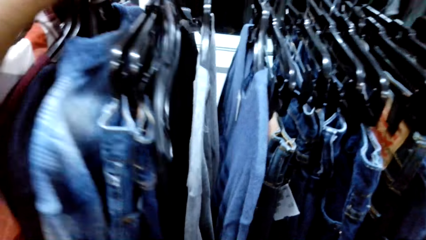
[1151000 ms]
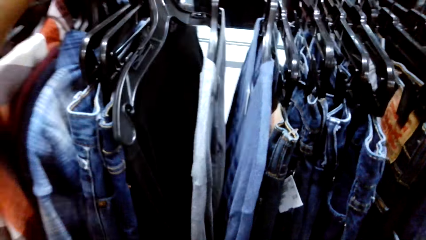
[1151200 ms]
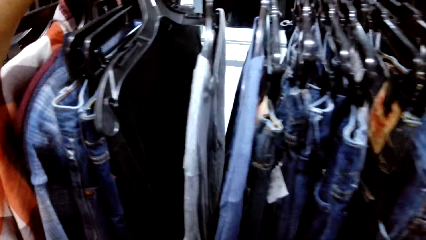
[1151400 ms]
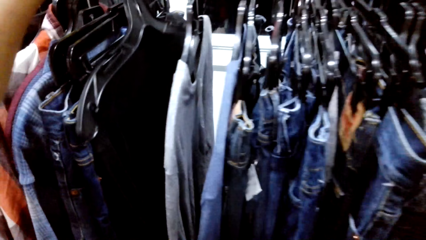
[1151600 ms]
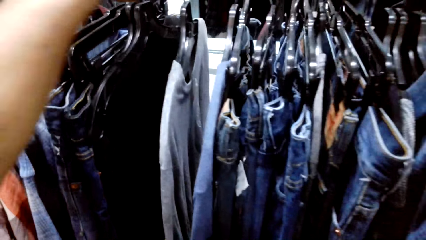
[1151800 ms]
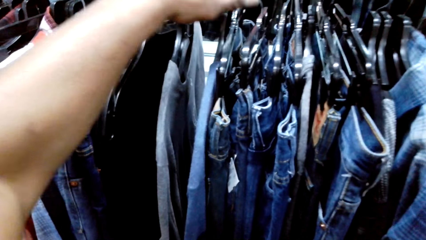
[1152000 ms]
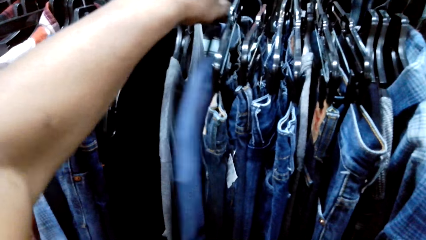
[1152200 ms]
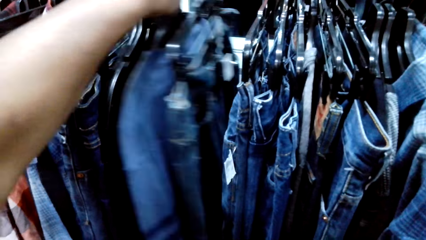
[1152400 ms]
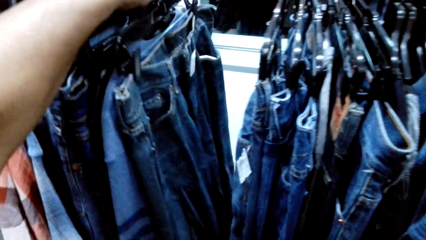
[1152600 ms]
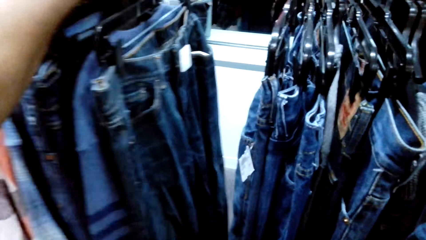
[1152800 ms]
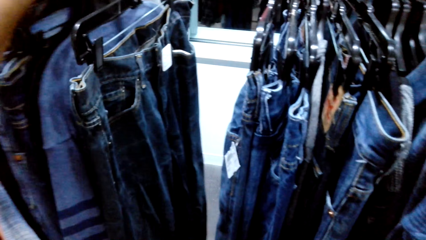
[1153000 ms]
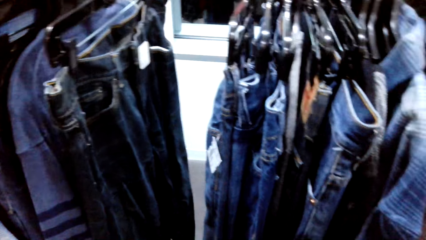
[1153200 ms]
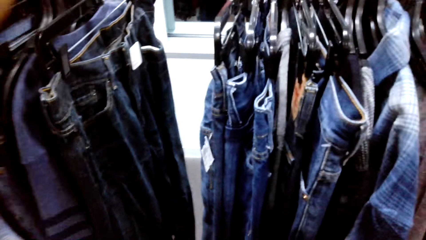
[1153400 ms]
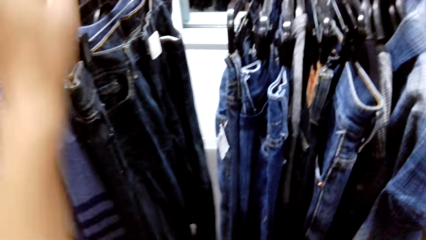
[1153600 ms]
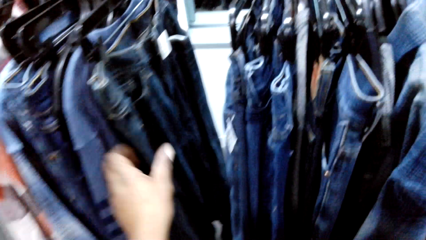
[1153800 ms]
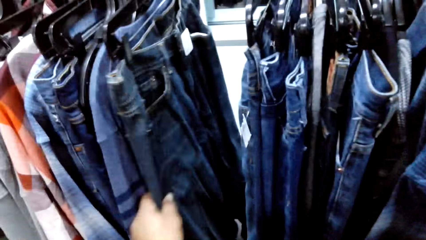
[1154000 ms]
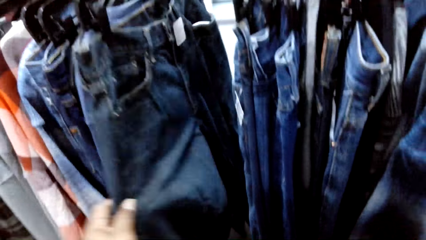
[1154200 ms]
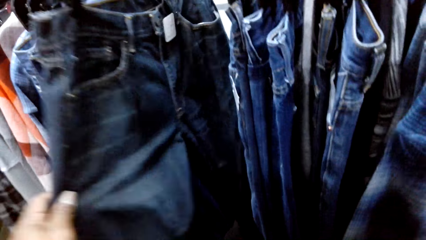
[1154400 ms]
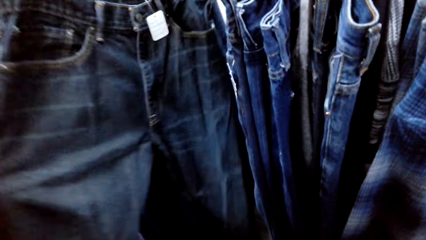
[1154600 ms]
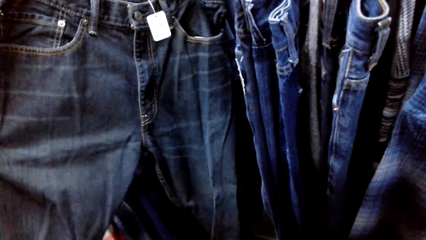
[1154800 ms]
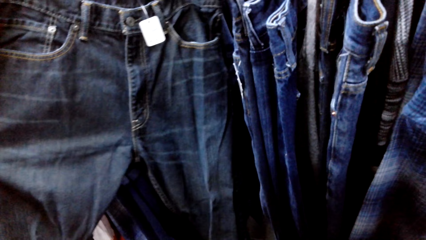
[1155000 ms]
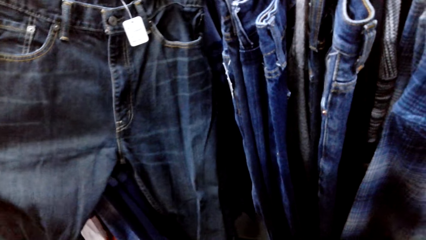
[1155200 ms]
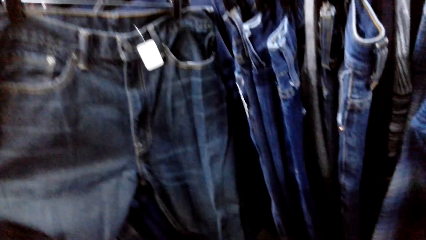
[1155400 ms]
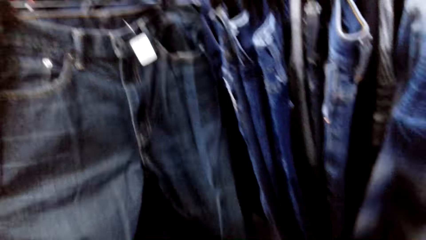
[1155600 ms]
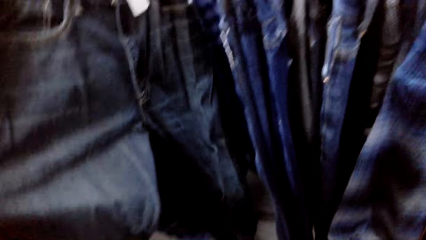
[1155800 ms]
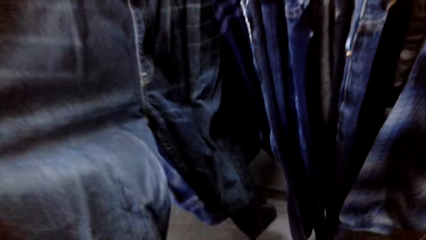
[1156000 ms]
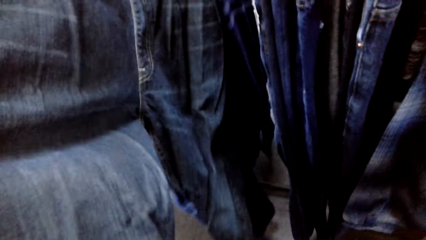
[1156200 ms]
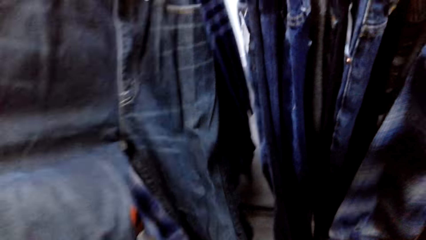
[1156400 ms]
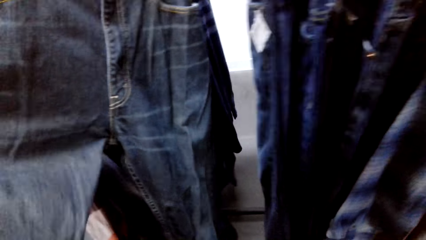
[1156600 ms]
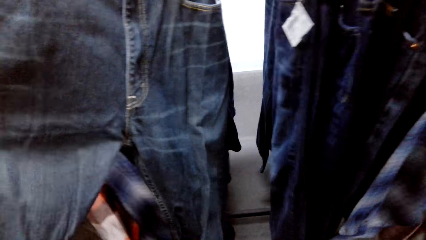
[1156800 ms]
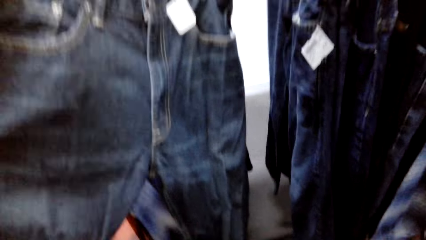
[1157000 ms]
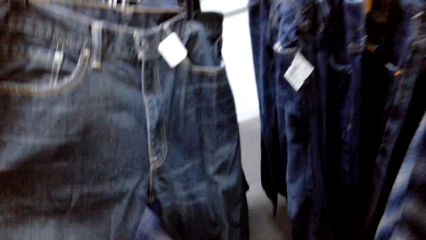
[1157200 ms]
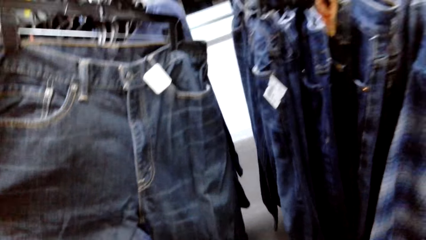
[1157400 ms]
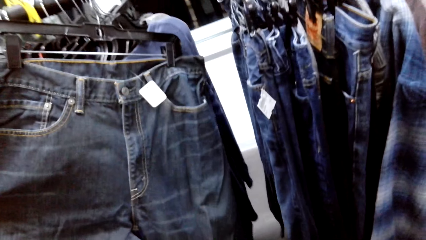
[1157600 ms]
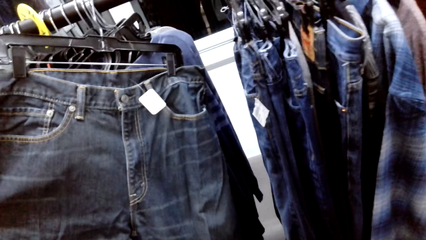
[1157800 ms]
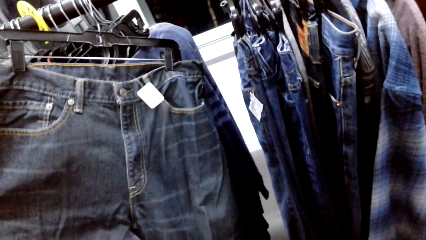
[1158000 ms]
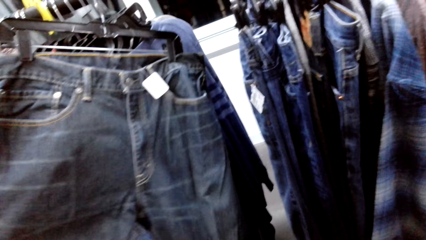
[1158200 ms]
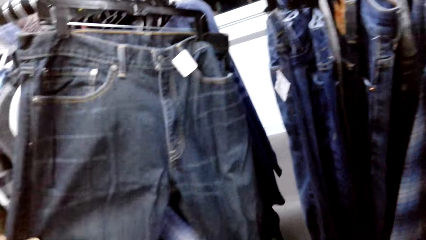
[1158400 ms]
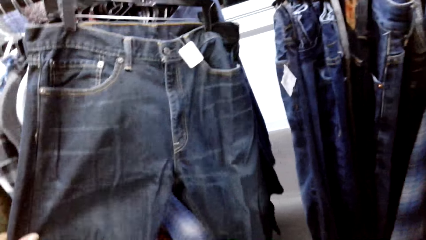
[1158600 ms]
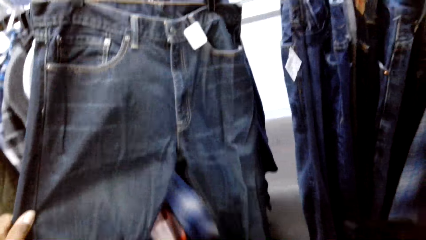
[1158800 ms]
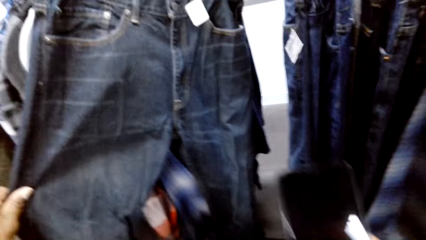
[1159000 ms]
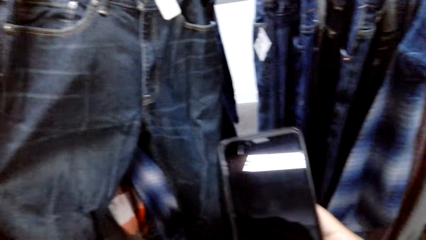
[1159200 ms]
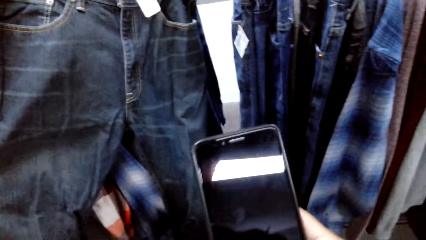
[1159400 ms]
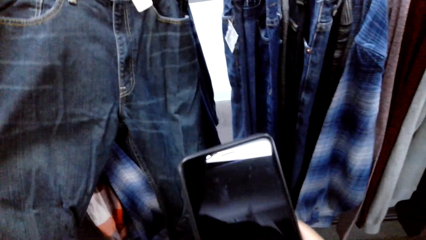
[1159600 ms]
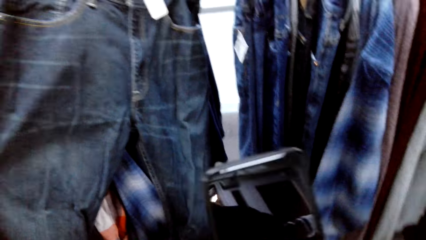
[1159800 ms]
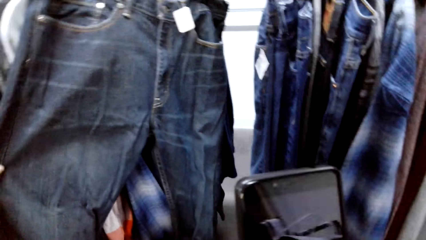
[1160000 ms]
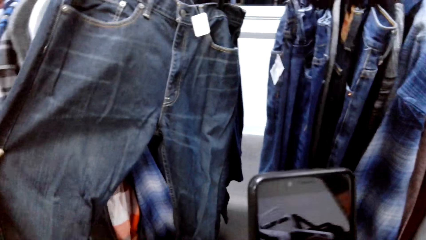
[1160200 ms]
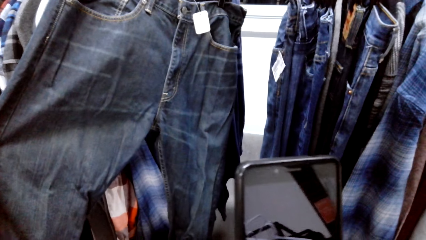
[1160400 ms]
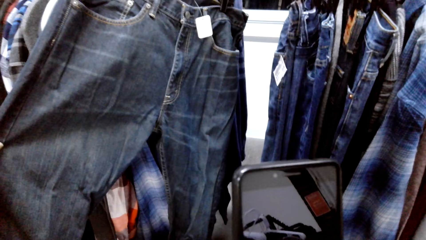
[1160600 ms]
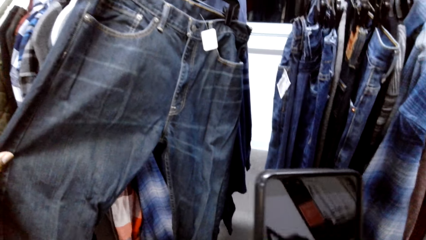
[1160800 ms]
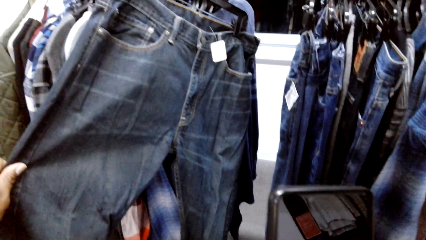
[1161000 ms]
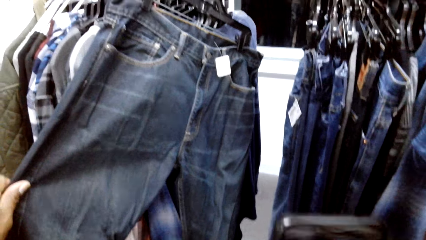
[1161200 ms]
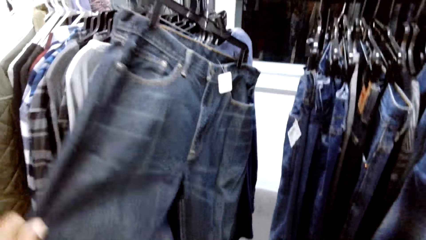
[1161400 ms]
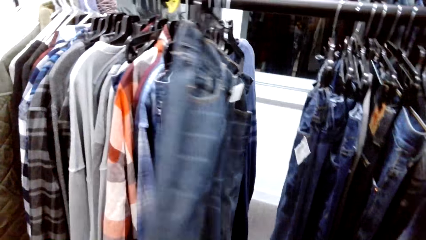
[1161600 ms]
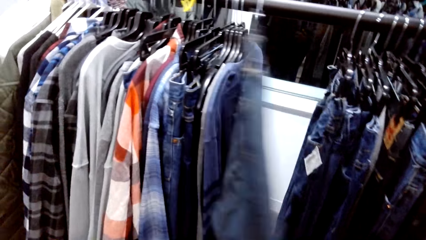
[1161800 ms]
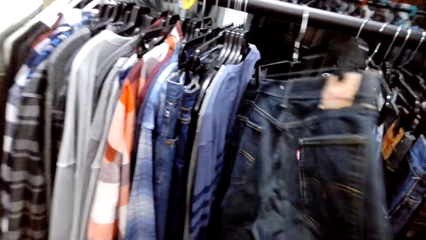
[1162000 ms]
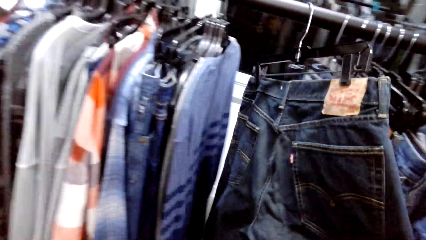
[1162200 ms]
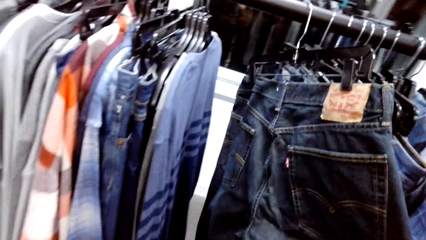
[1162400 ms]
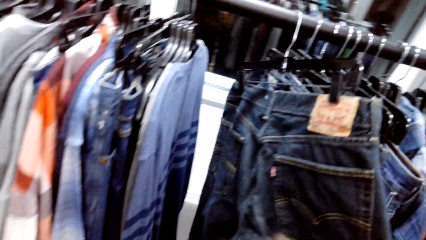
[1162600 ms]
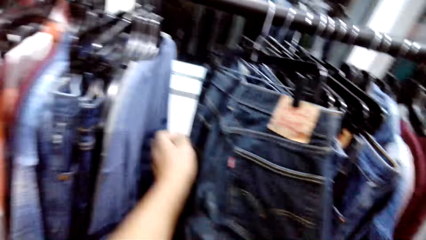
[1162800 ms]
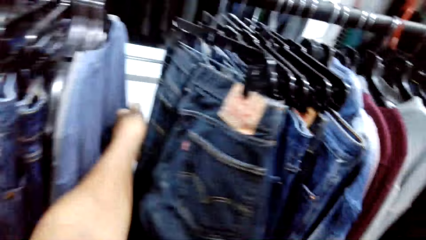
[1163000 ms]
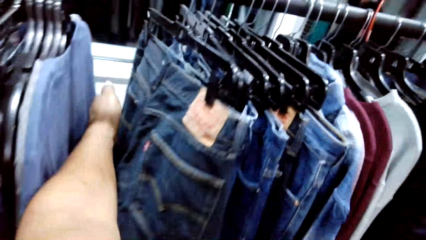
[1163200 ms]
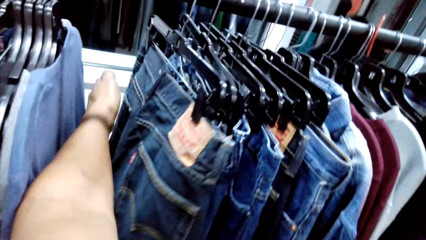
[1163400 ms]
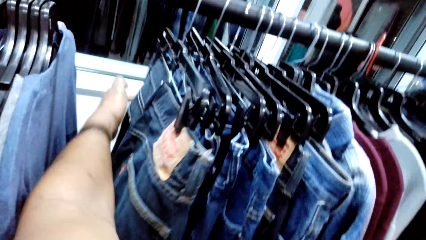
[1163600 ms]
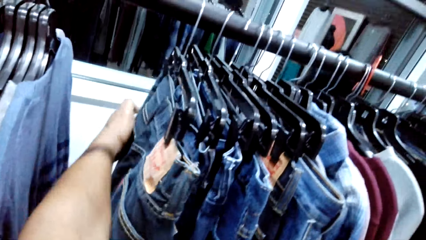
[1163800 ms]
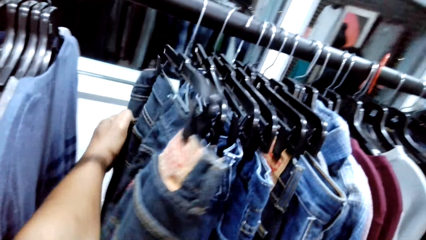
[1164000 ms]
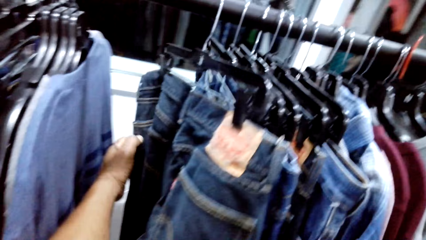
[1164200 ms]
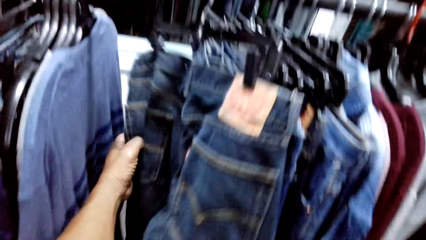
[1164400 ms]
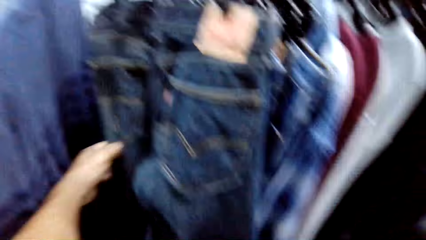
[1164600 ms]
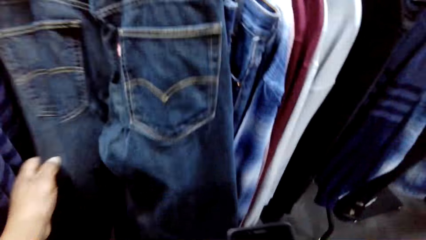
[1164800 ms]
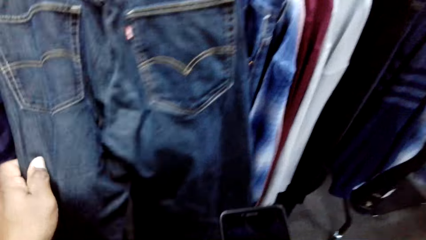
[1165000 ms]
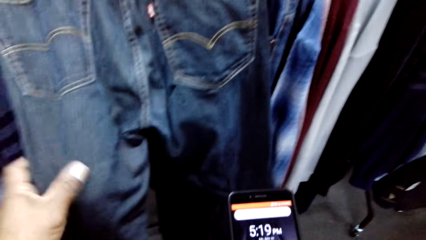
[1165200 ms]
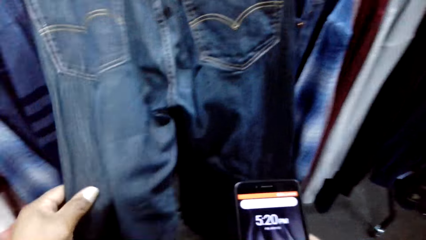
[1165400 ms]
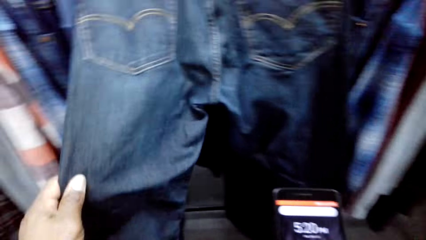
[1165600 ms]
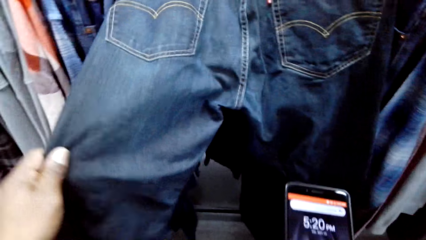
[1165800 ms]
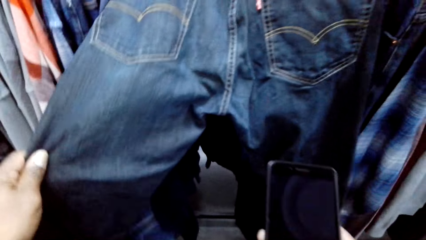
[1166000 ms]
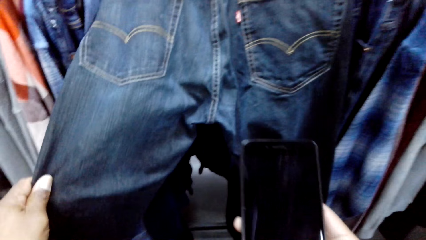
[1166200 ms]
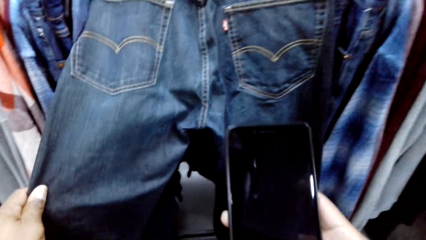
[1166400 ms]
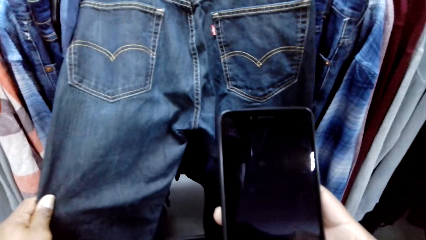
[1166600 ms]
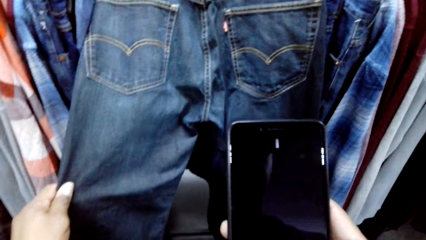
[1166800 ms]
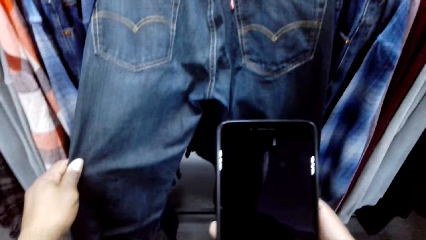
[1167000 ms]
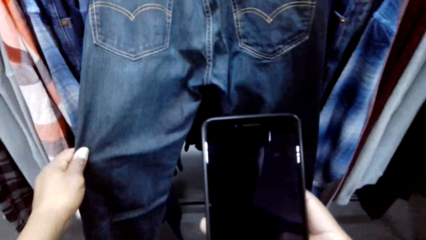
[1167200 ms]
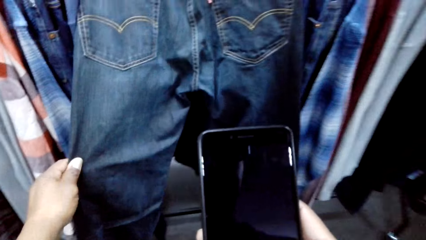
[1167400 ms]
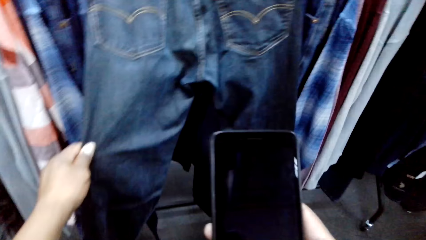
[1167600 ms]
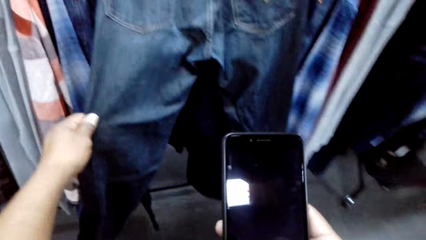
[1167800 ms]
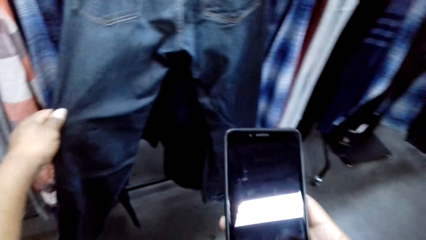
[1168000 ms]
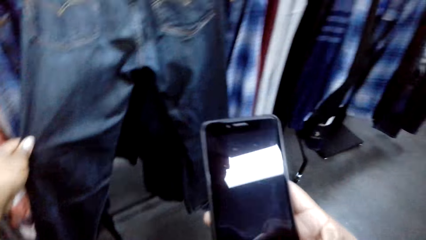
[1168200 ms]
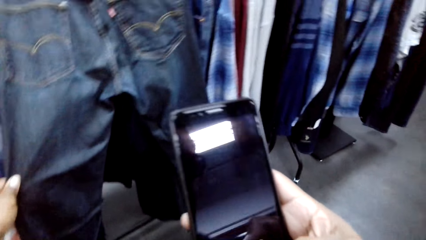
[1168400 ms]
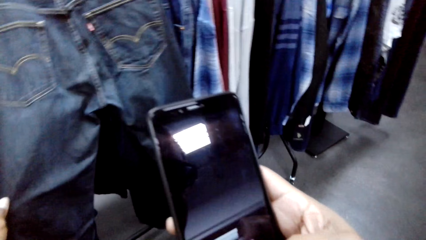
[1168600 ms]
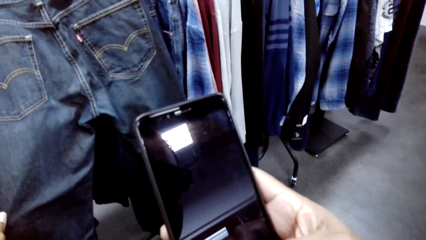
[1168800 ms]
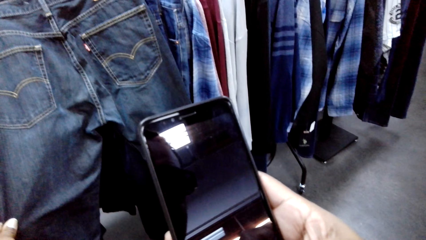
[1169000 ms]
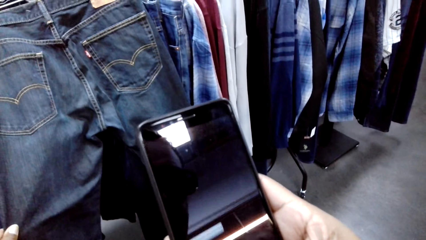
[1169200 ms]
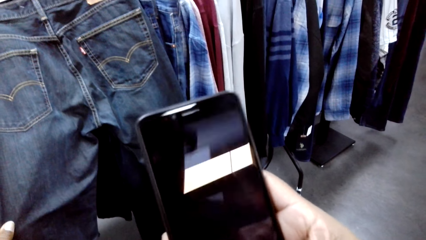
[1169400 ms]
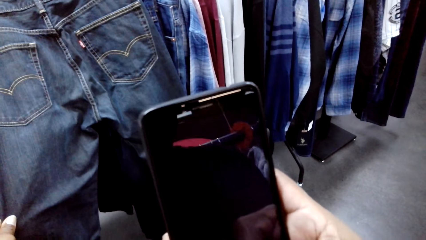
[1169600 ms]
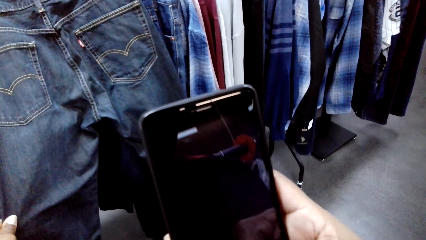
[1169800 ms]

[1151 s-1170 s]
The camera wearer moves the clothes in the hanger. They hold the trouser. They check the jeans. They check the jeans again and take a photo of the jeans. They turn the jeans. They check the jeans and take a photo of the jeans.
